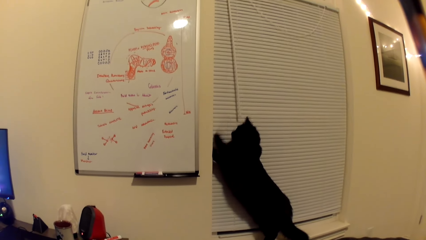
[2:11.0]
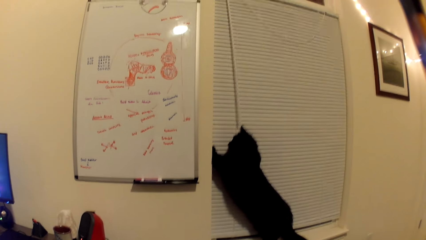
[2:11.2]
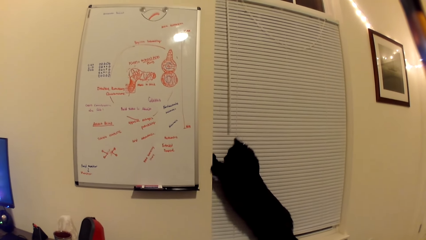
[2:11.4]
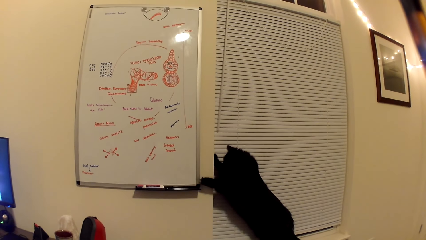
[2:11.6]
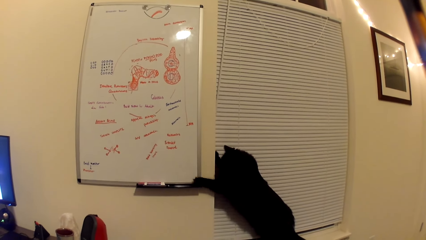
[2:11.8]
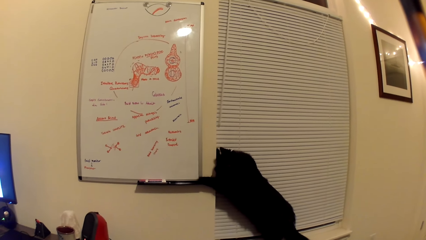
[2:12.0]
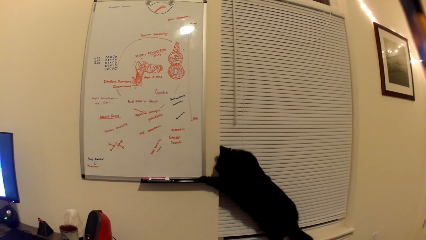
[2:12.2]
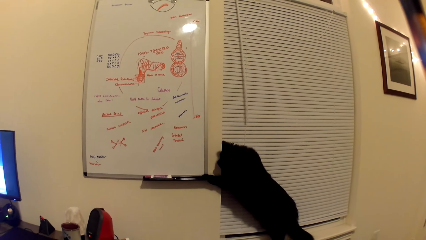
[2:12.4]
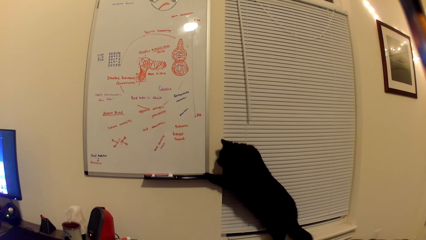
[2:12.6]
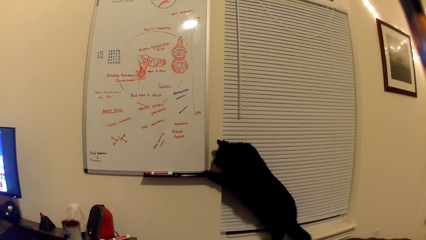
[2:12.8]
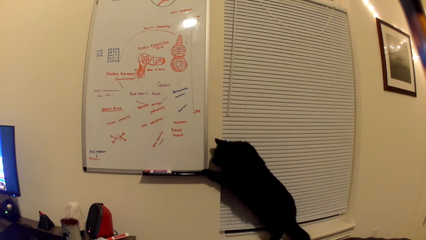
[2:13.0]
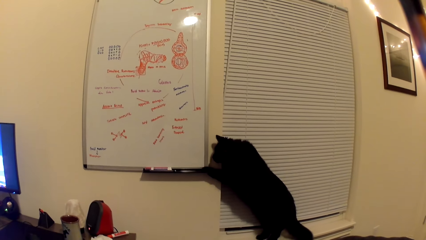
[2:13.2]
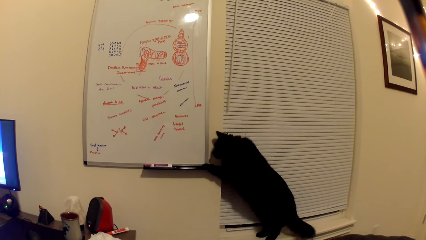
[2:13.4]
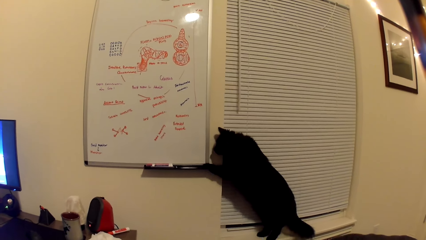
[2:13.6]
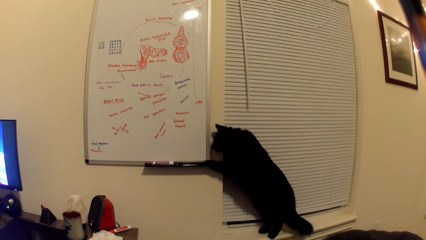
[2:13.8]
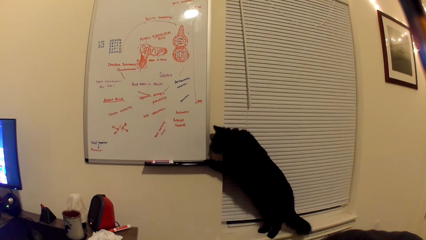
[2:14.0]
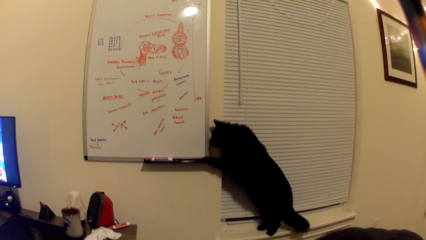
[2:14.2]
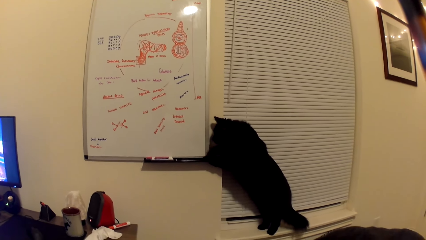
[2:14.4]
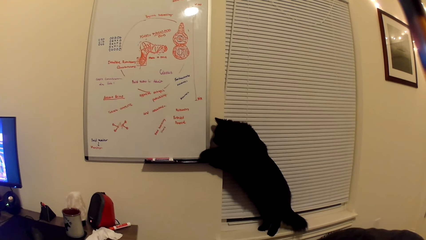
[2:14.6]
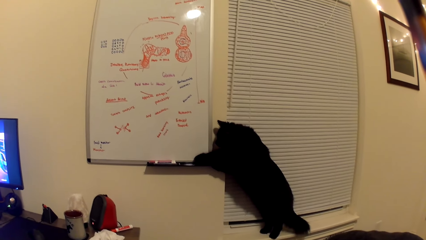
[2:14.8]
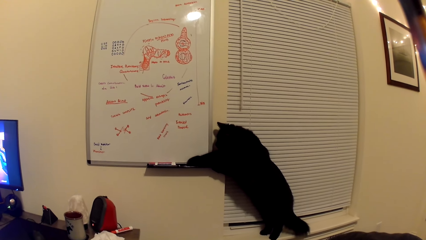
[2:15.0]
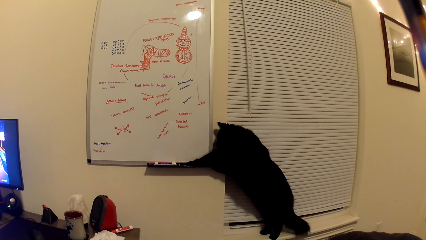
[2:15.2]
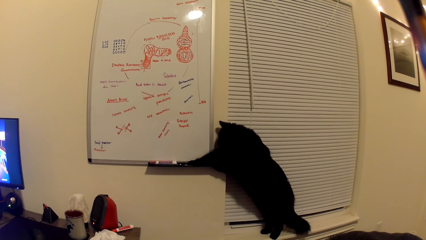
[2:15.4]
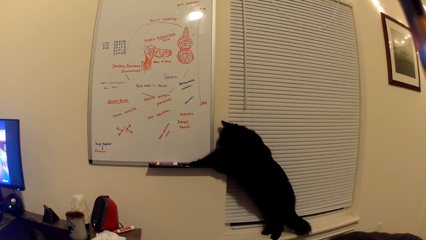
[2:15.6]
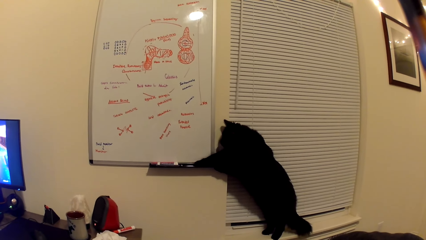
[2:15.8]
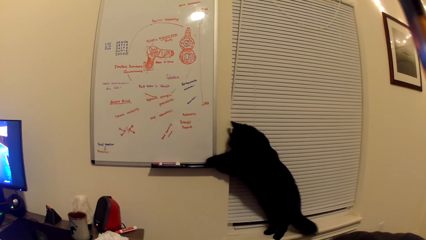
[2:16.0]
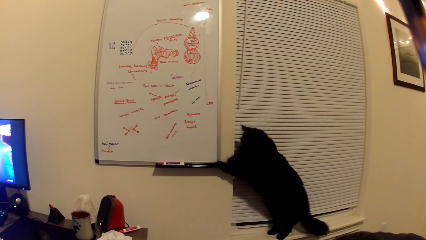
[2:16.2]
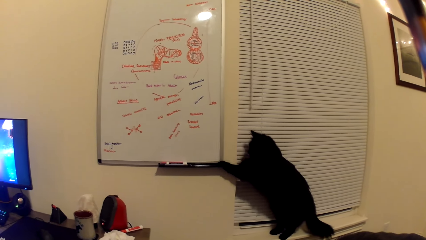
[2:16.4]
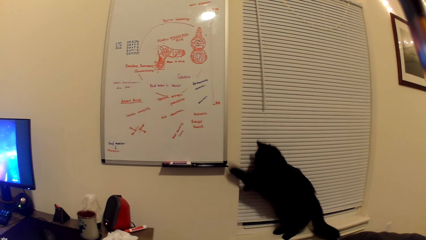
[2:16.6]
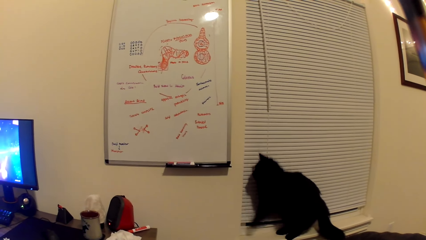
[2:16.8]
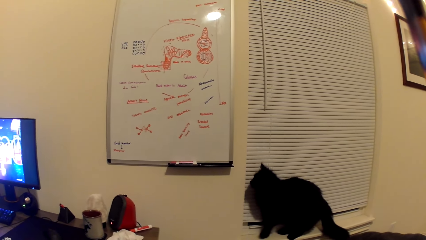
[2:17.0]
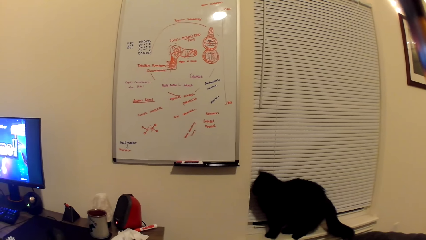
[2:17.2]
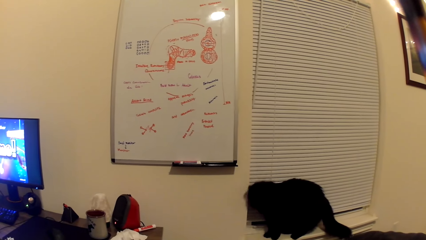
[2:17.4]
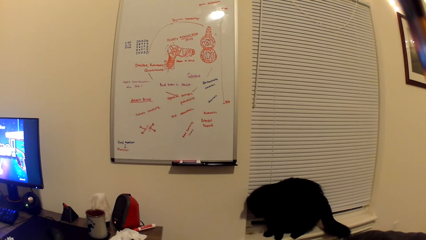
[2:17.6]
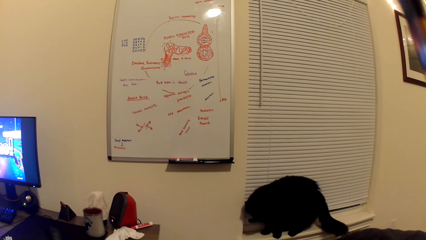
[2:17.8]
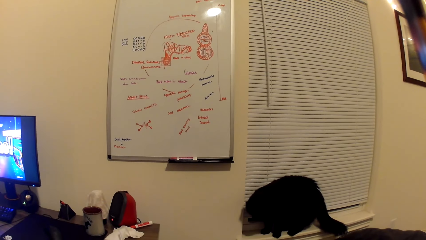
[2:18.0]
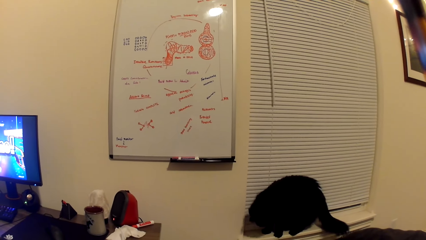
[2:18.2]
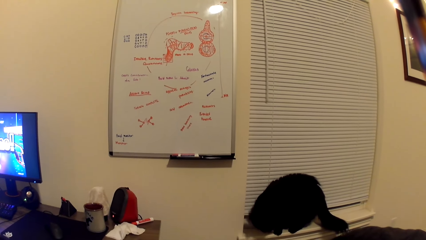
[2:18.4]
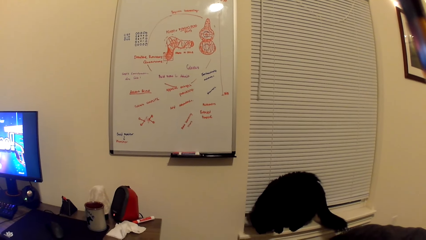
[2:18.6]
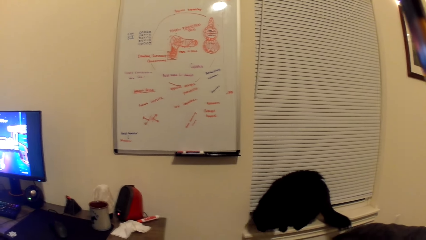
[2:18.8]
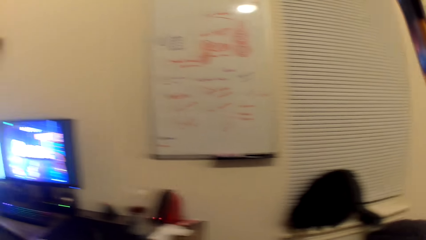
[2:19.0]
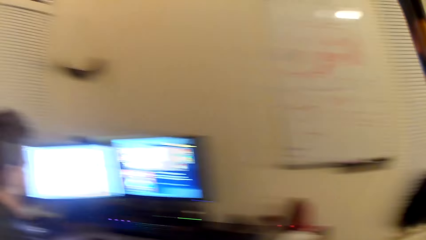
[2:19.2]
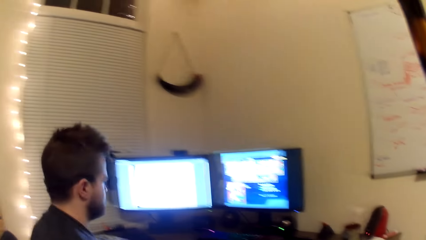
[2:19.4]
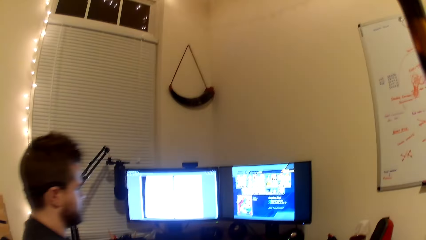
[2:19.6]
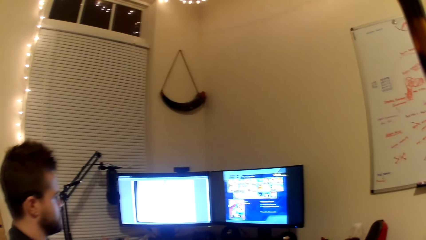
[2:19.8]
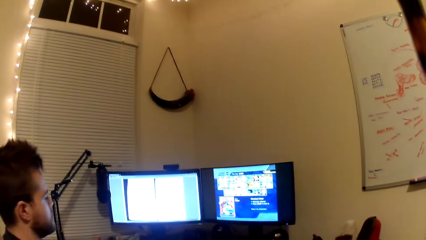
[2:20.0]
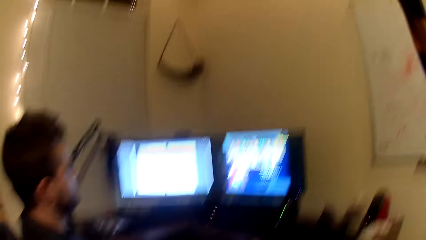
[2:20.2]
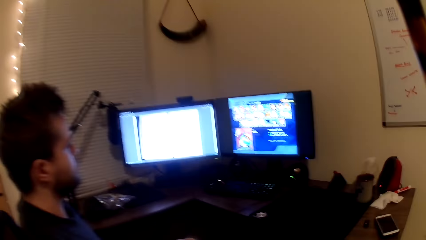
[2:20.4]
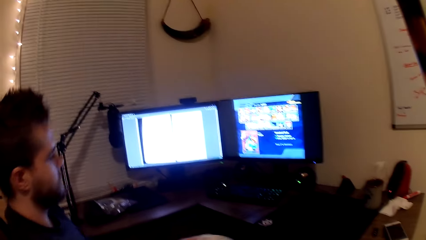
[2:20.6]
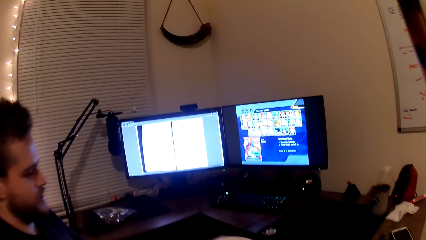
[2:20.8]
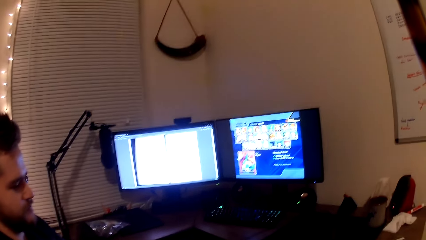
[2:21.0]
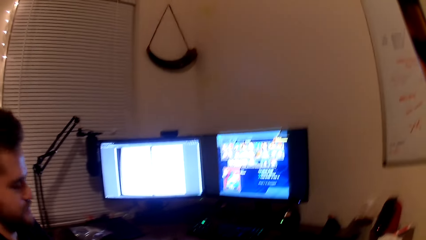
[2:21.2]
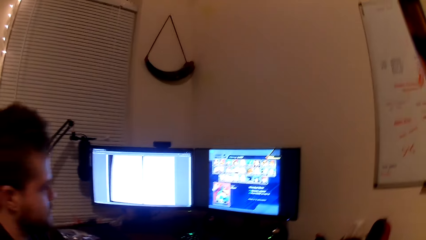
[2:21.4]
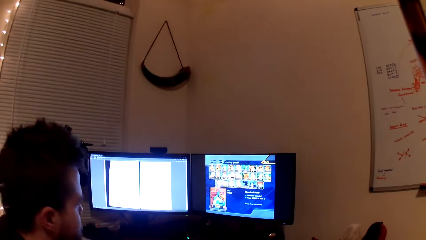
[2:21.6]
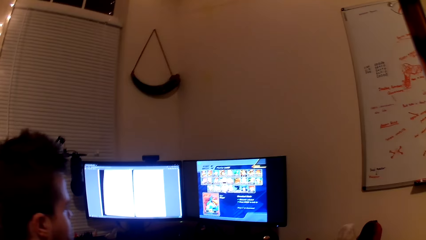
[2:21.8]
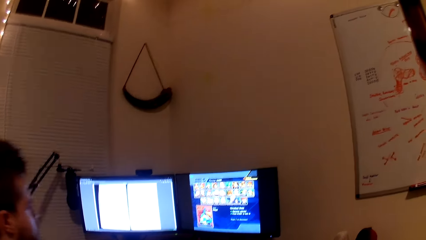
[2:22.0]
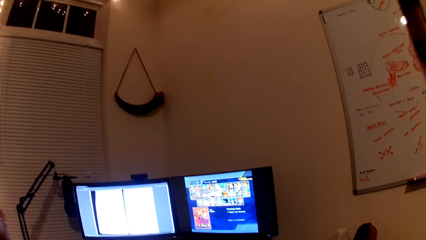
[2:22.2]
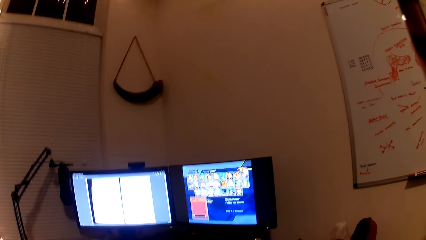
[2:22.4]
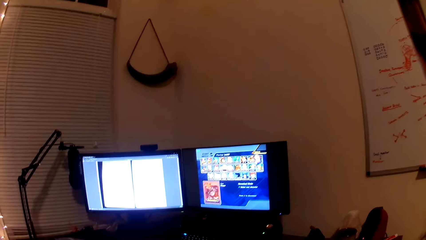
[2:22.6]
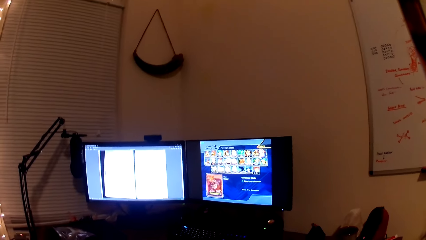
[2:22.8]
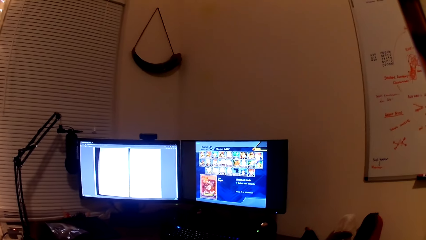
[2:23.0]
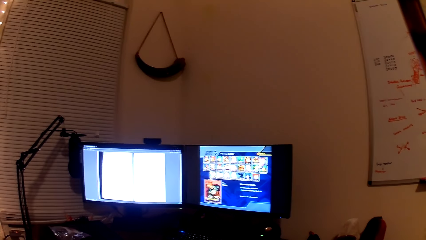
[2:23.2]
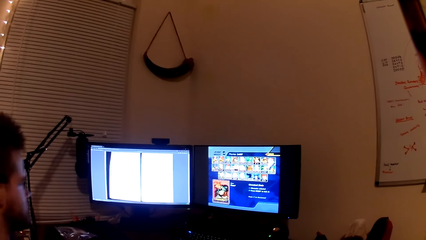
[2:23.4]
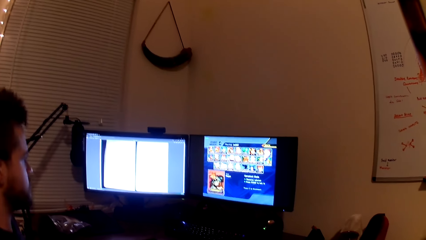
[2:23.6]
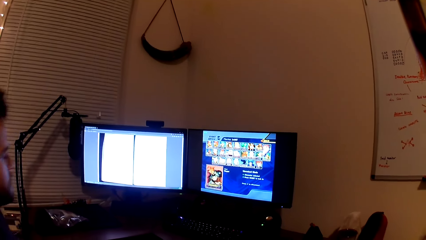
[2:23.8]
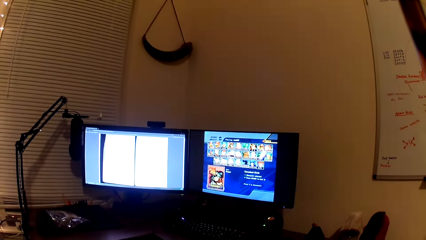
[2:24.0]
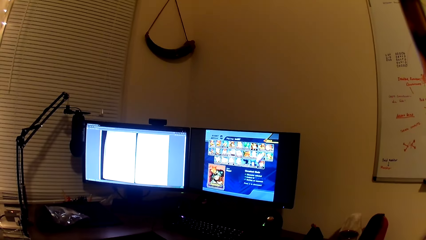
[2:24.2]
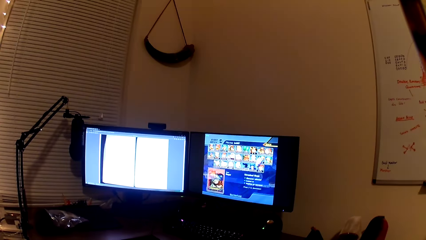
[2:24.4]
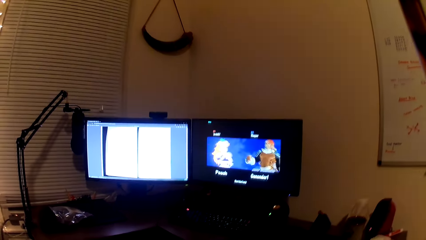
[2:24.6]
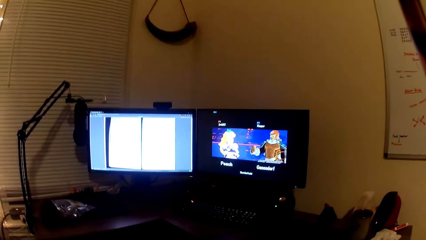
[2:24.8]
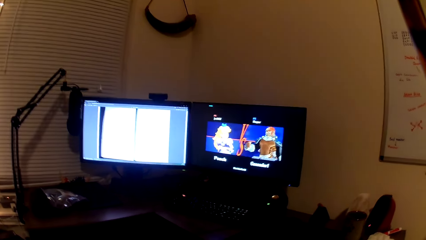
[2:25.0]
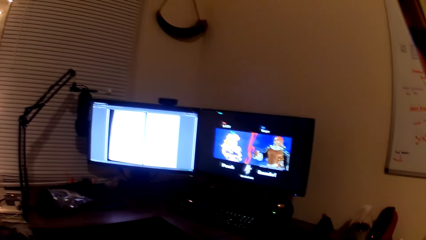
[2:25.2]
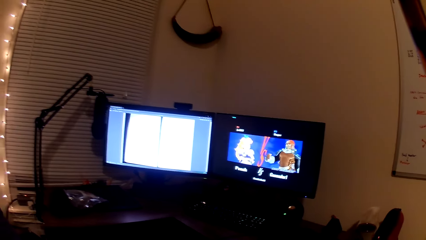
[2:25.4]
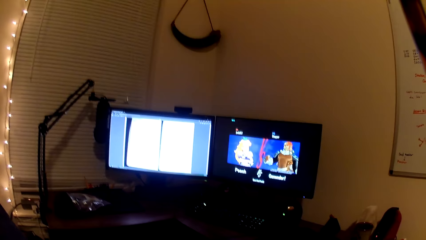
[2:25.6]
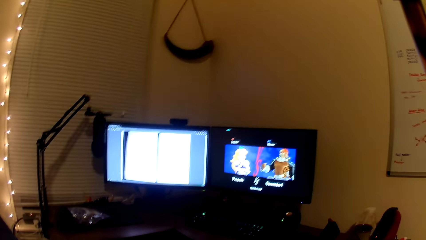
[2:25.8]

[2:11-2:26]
The camera wearer looks at a man playing the game. They collect the pad from the man. They play the video game on a computer in front of them with the man. The man convenes with the camera wearer.
